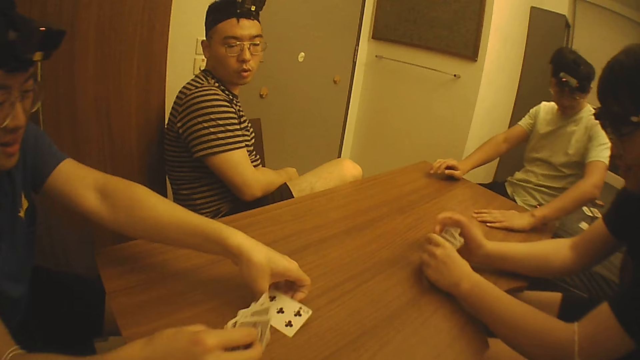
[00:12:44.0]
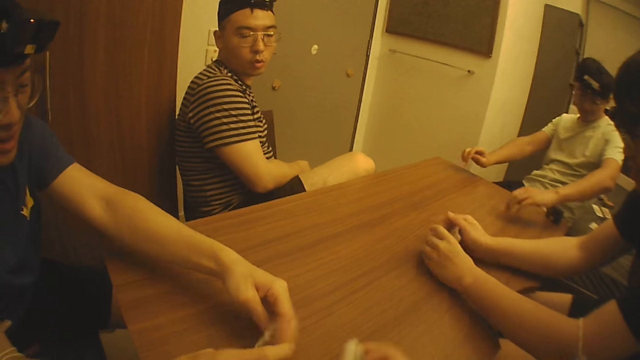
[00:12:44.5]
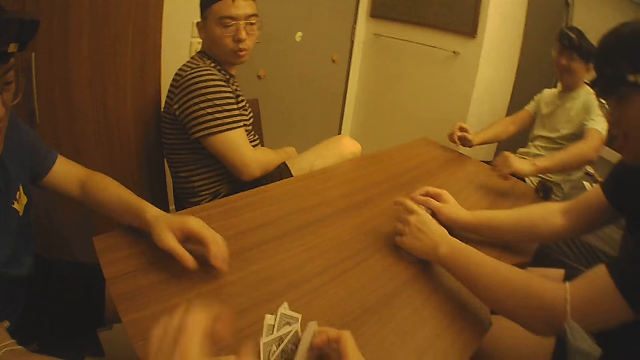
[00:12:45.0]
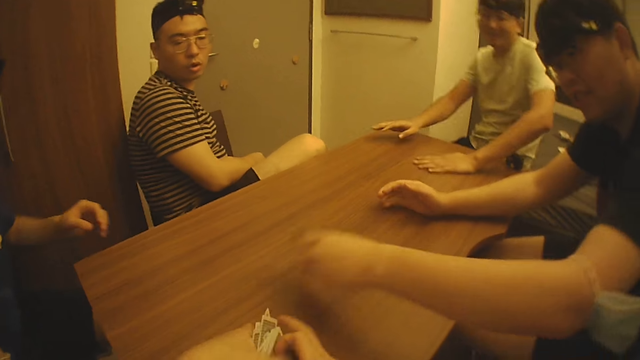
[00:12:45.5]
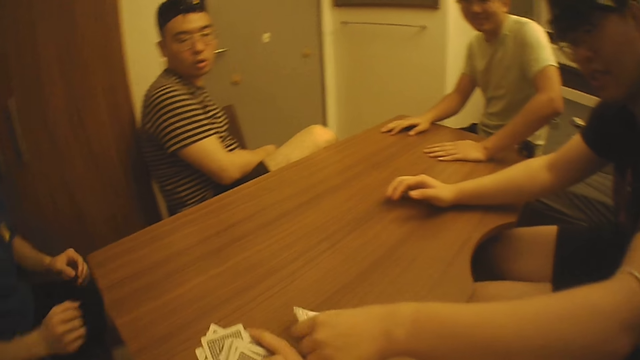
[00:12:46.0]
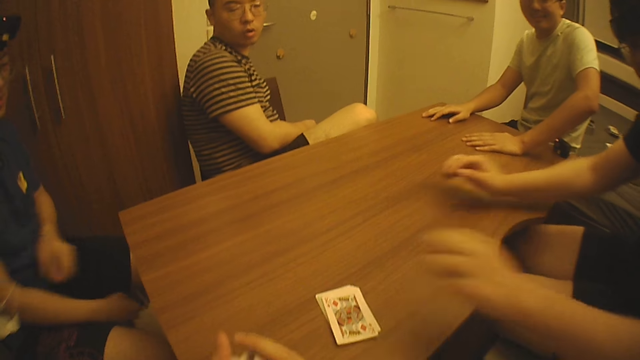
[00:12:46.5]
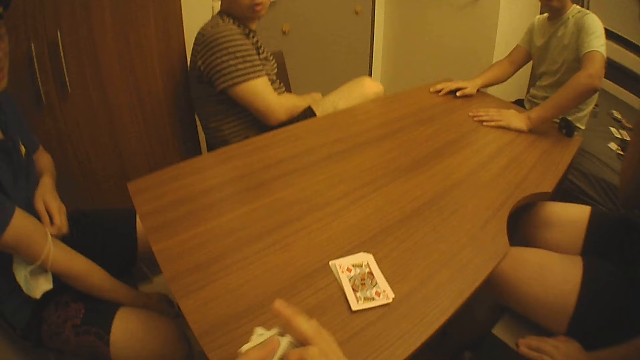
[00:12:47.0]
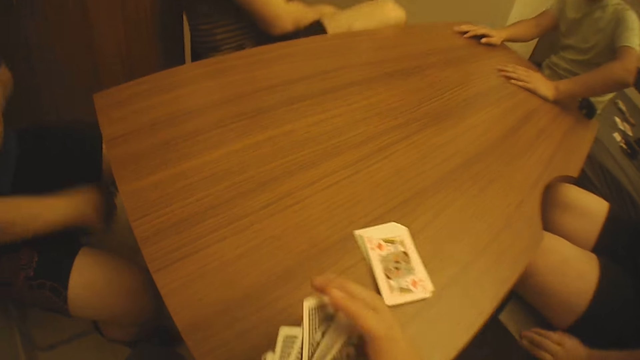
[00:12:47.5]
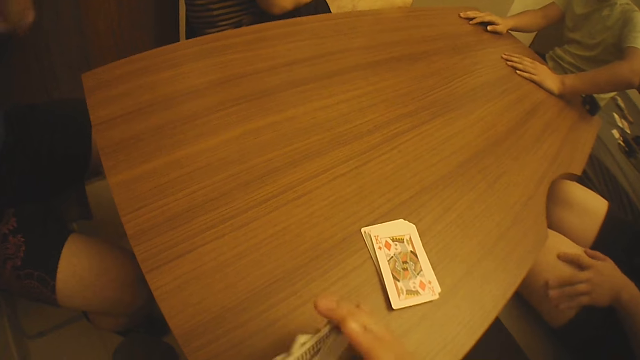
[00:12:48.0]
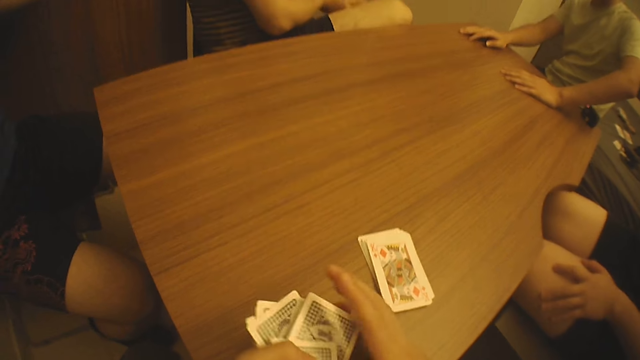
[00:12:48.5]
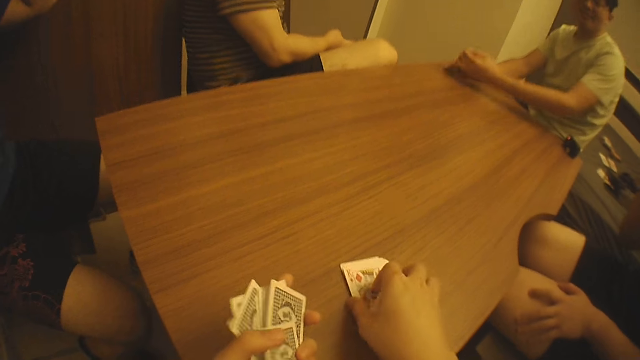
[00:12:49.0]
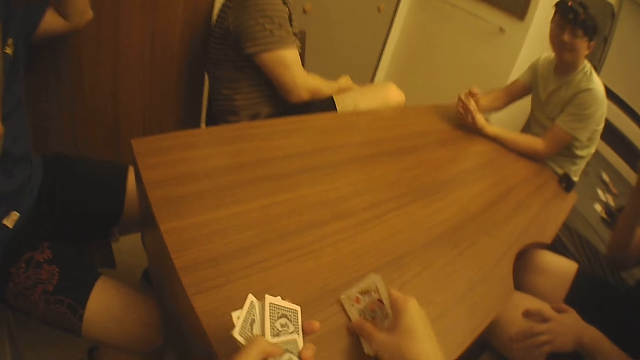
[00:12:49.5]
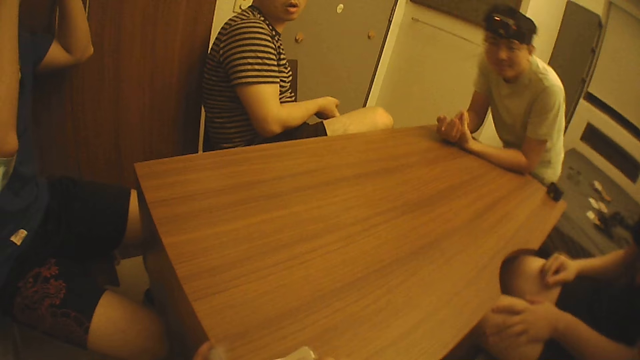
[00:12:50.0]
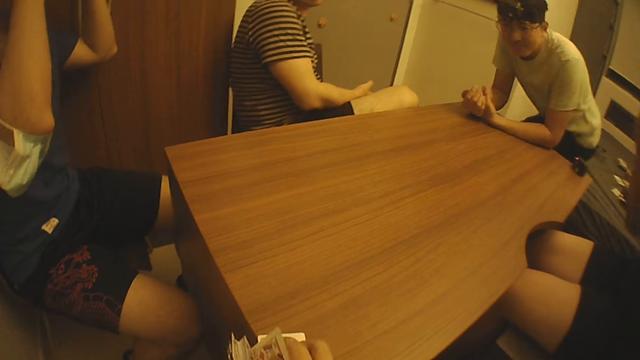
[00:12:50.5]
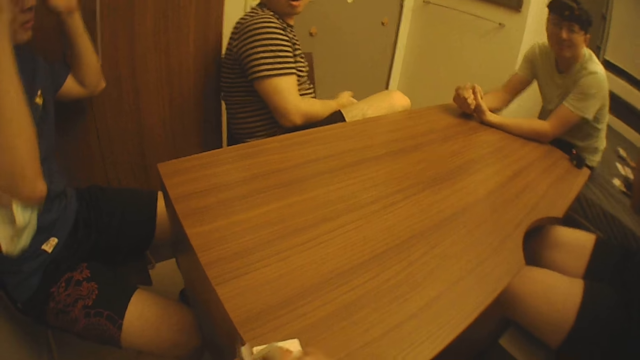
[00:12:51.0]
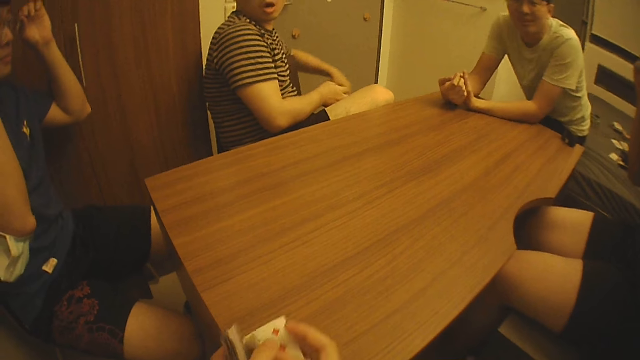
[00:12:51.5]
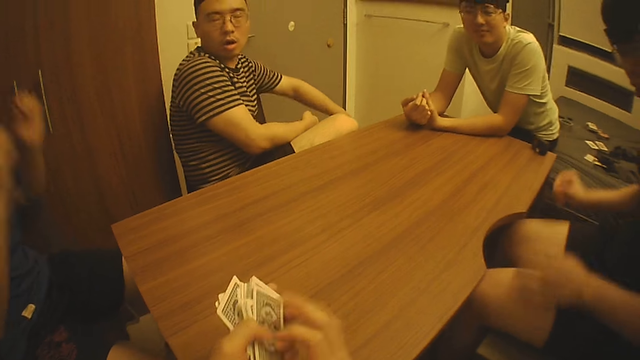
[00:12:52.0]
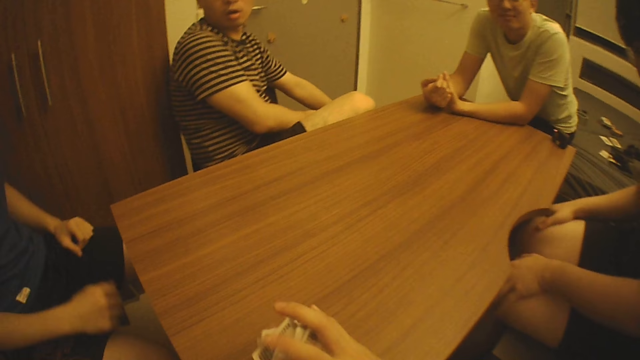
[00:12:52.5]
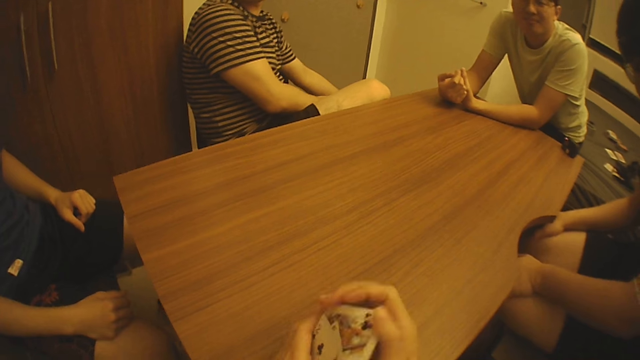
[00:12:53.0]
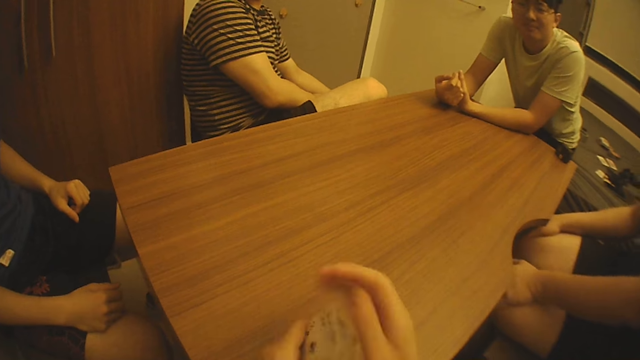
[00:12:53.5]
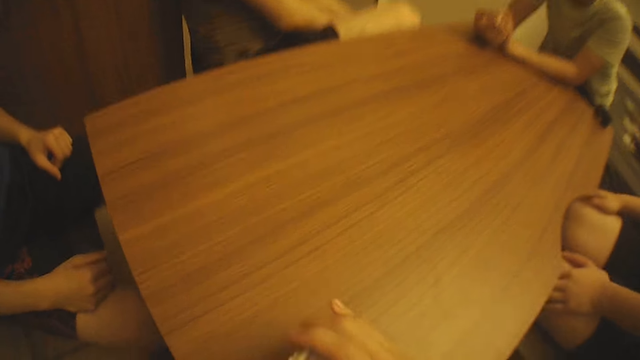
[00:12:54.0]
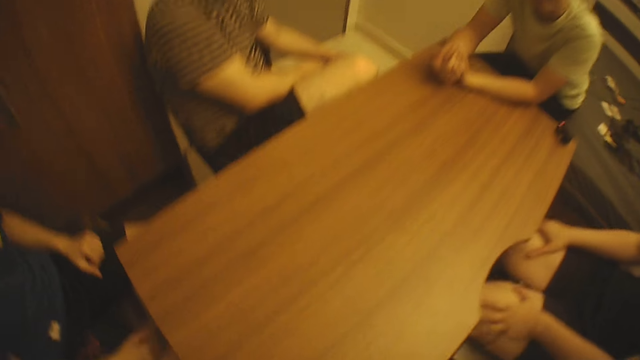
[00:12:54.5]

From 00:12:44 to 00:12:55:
A man gave the cards to the camera wearer with both hands. The camera wearer joins the cards to the cards in his right hand with his left hand. Another man drops the cards on the table with his left hand. The camera wearer takes the cards. He shuffles the cards with both hands. He packs the cards from the table with his right hand. He joins the cards to the cards in his left hand with his right hand. He arranges the cards with both hands.

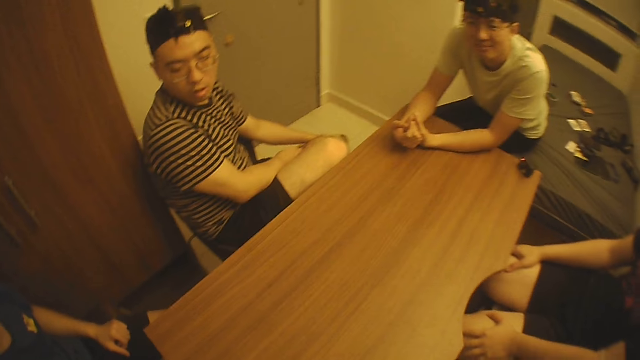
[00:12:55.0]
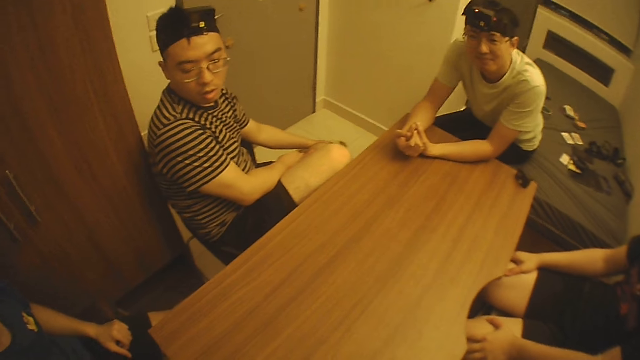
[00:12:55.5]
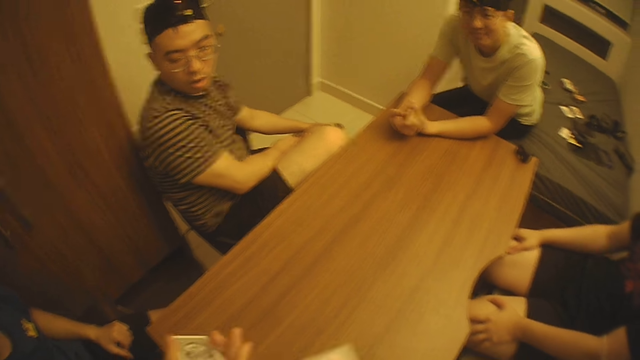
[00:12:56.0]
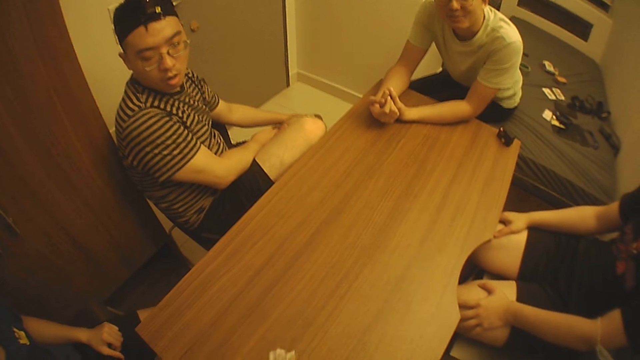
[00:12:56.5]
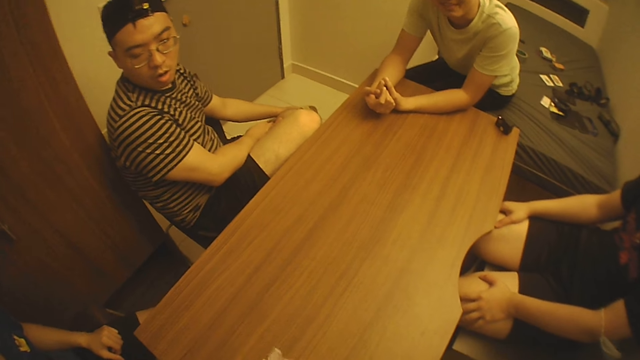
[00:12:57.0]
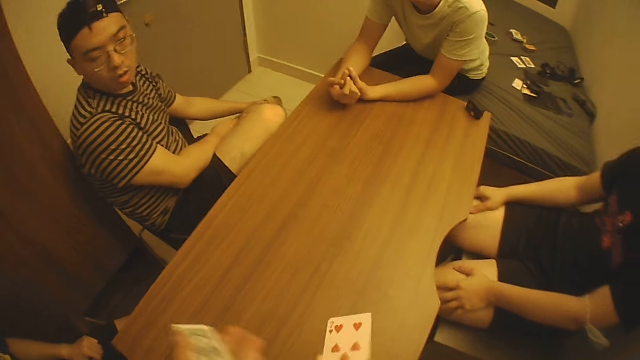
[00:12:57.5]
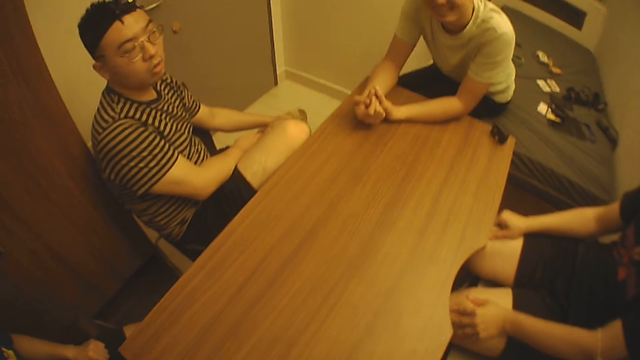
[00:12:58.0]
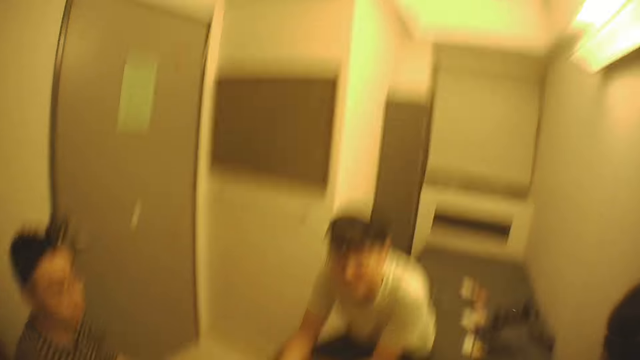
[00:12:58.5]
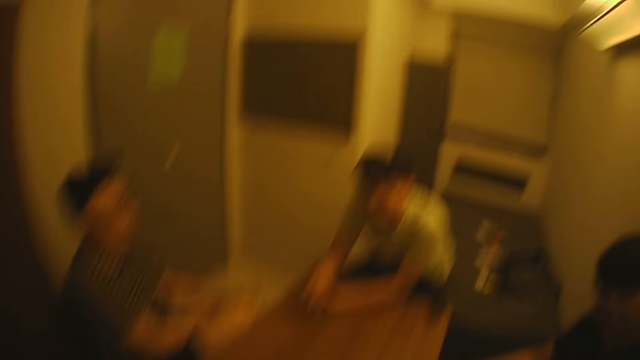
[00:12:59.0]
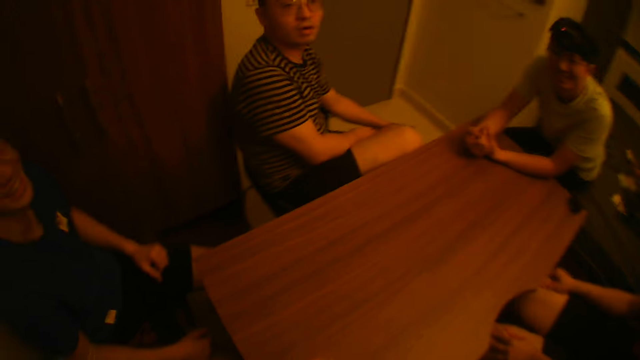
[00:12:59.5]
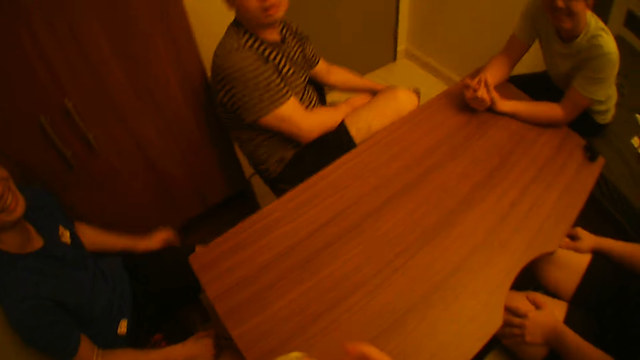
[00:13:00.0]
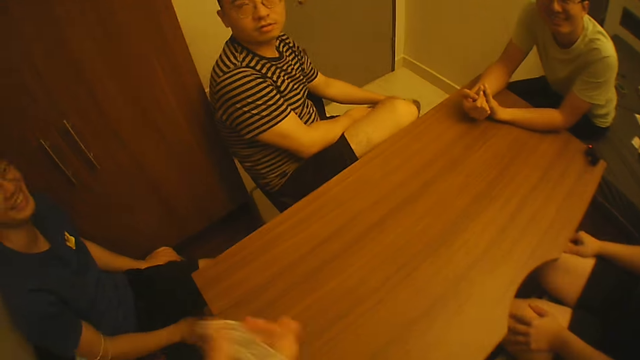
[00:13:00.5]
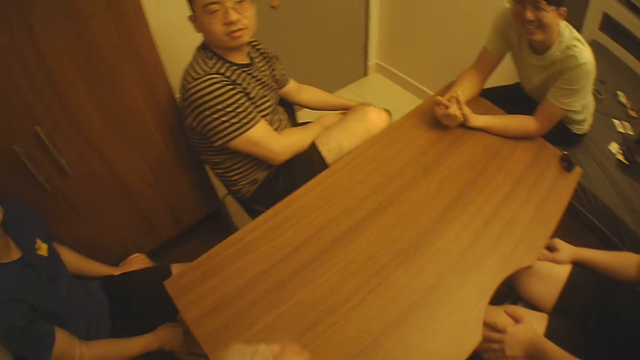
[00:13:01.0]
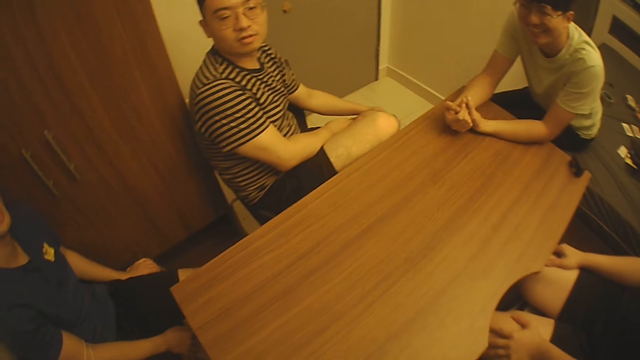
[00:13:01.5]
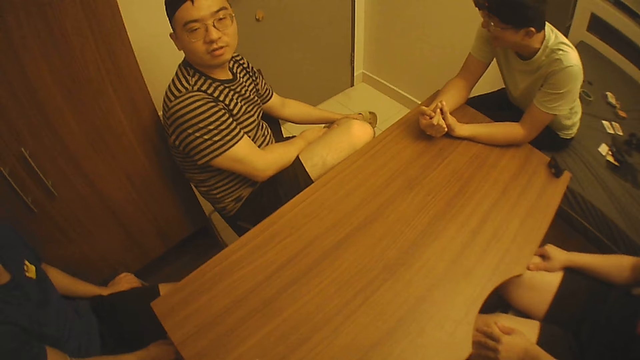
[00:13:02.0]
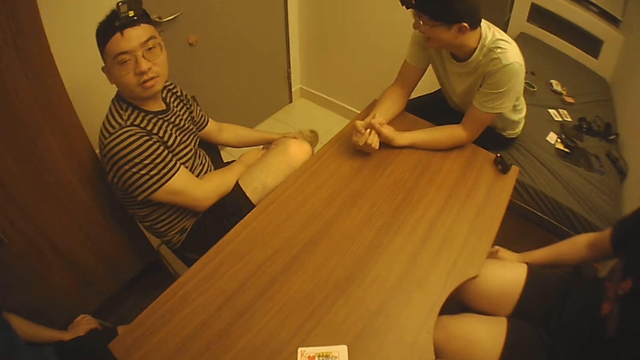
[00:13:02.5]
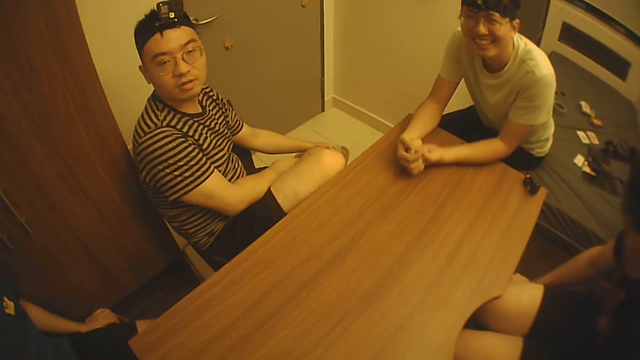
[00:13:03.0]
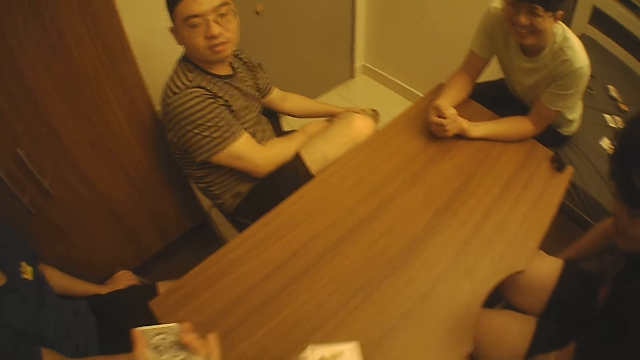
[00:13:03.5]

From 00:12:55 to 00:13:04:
The camera wearer looks at four men. They shuffle the cards with both hands. A man interacts with the camera wearer. The camera wearer interacts with the man and three other men.
